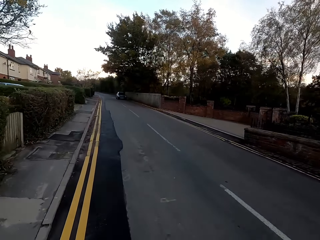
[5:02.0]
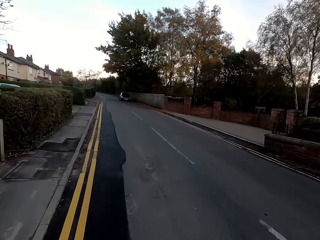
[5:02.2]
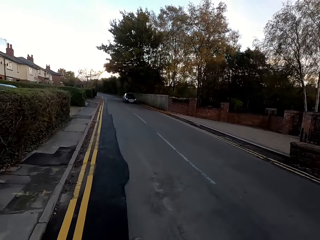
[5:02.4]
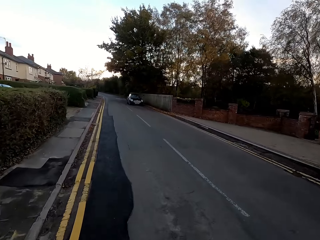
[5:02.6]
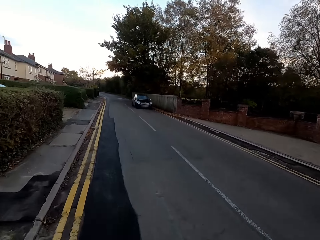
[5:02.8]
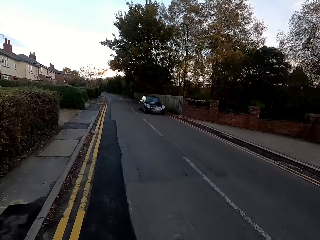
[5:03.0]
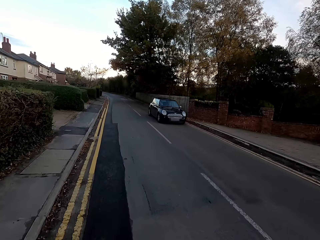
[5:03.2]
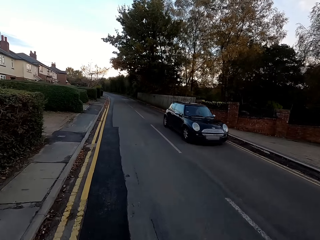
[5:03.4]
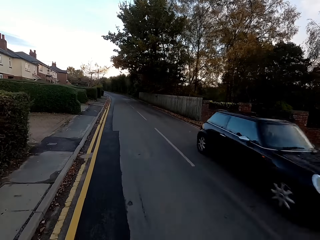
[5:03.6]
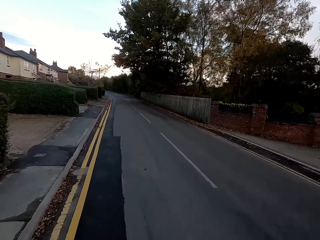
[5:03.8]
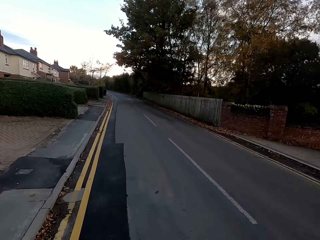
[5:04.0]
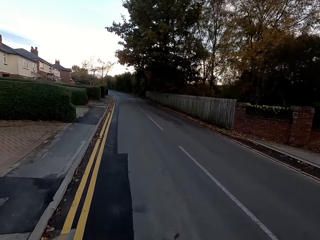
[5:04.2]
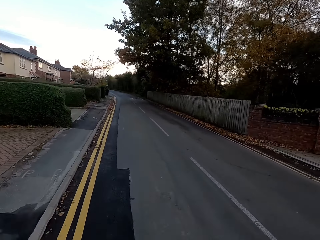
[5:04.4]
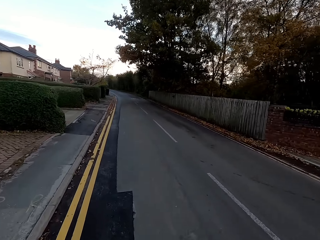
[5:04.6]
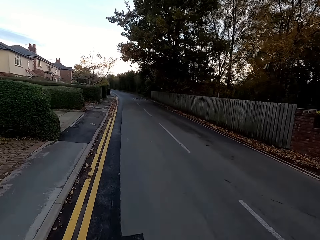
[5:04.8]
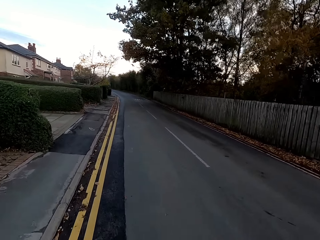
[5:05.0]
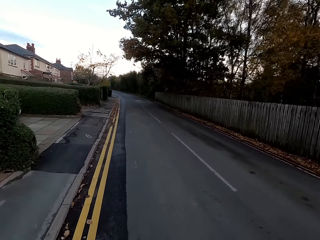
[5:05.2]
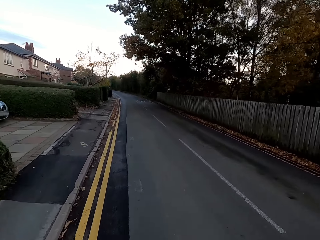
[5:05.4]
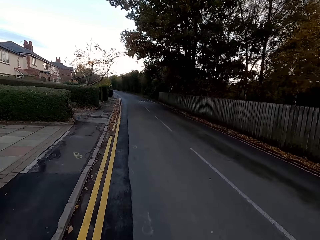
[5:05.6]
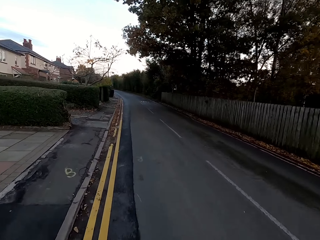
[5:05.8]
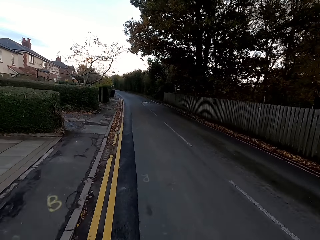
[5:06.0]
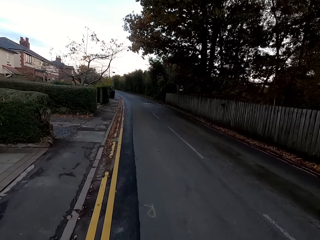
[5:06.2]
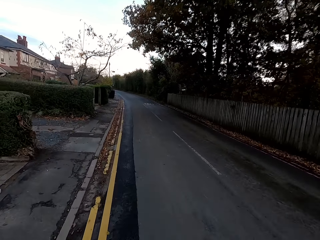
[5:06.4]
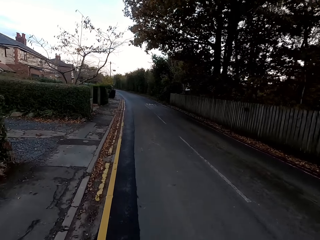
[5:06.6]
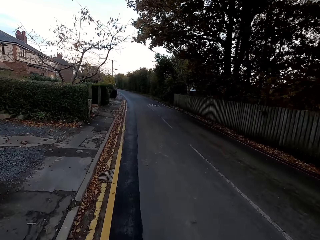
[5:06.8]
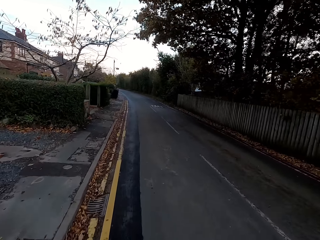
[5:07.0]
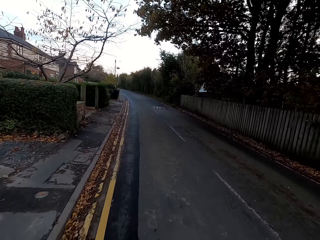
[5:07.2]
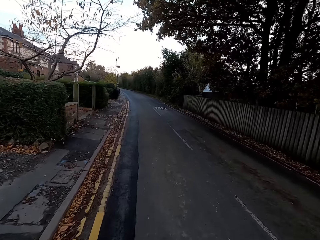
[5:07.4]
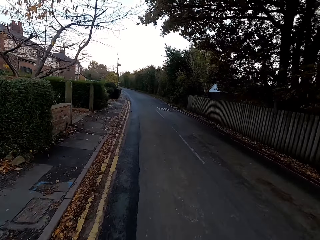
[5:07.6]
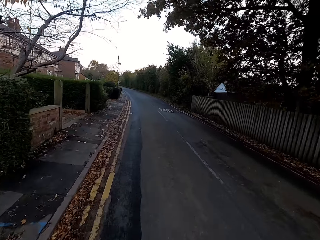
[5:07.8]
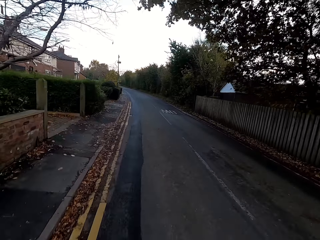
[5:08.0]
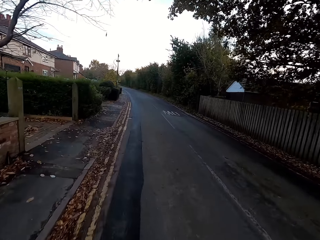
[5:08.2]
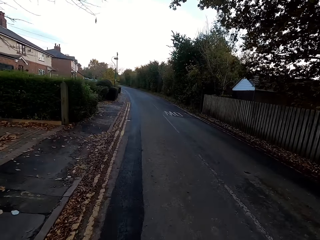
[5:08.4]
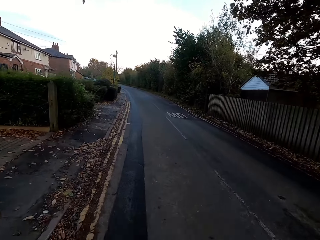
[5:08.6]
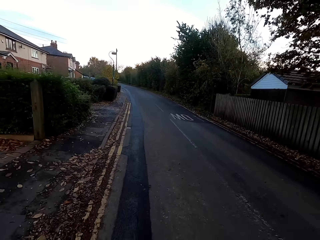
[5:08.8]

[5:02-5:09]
The camera wearer rides past a car.

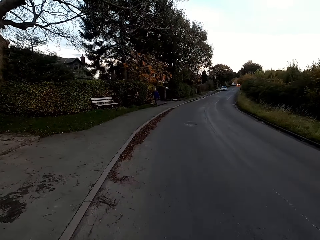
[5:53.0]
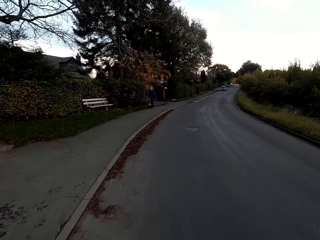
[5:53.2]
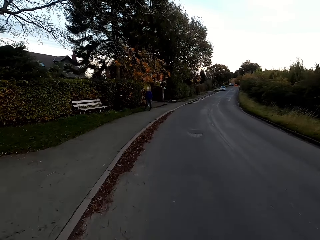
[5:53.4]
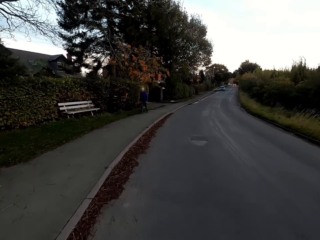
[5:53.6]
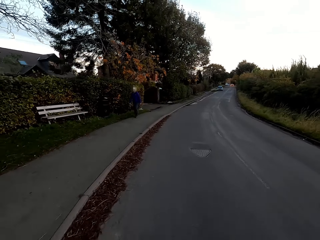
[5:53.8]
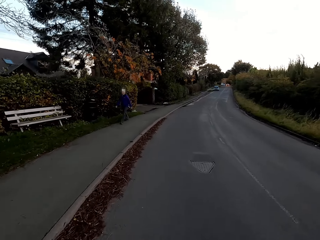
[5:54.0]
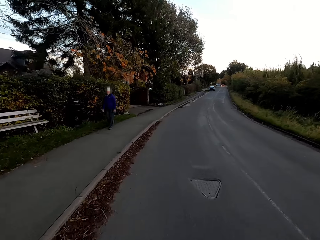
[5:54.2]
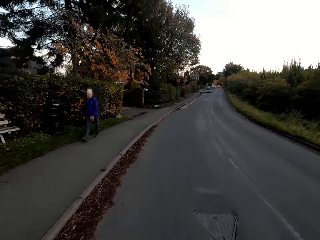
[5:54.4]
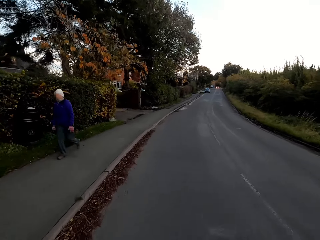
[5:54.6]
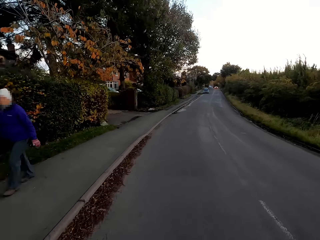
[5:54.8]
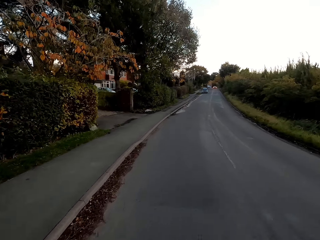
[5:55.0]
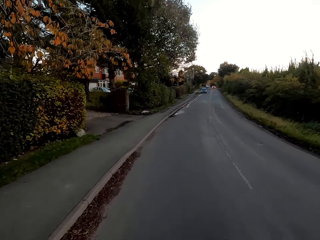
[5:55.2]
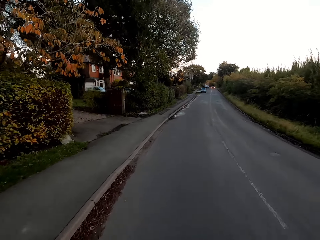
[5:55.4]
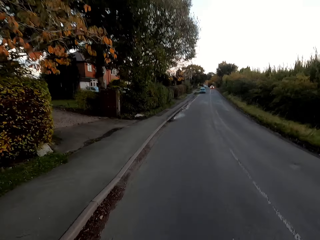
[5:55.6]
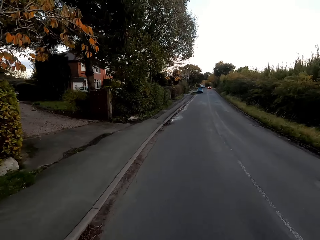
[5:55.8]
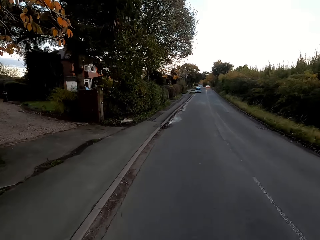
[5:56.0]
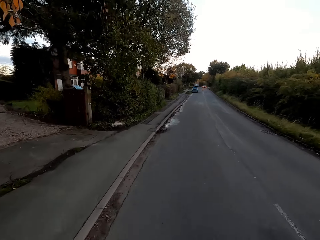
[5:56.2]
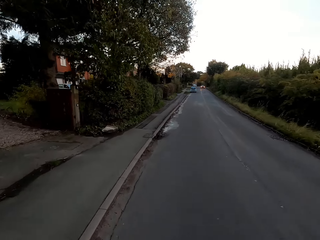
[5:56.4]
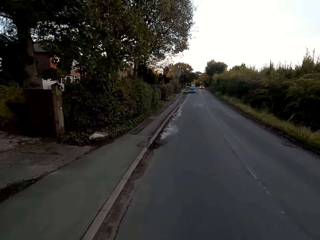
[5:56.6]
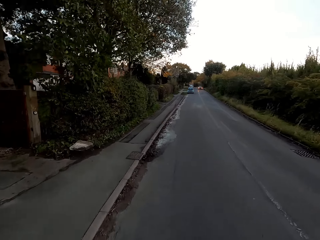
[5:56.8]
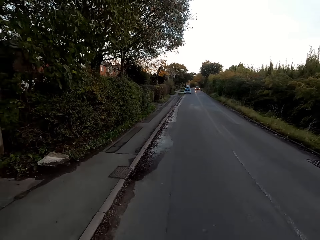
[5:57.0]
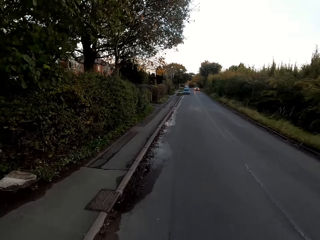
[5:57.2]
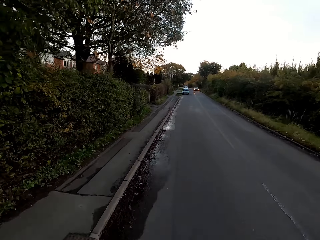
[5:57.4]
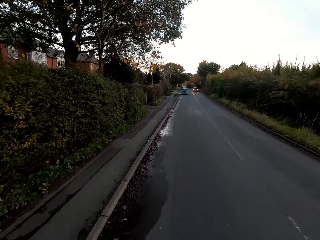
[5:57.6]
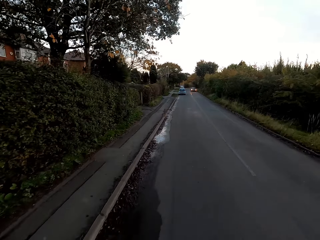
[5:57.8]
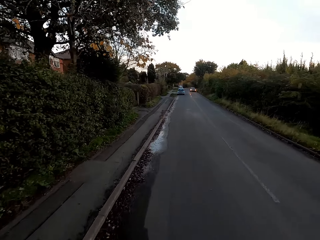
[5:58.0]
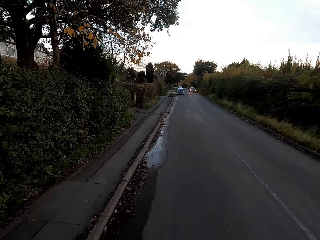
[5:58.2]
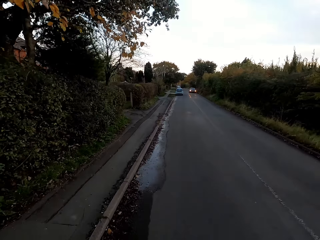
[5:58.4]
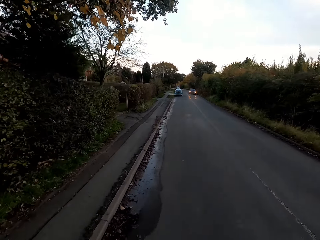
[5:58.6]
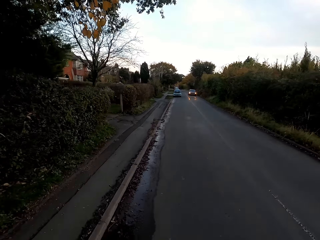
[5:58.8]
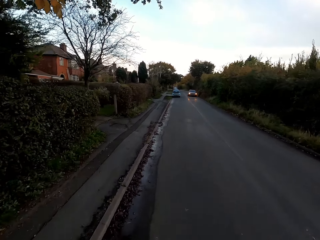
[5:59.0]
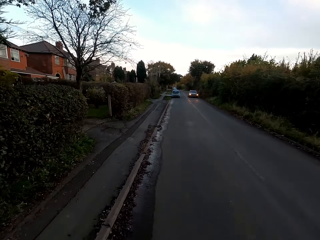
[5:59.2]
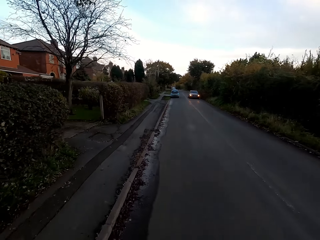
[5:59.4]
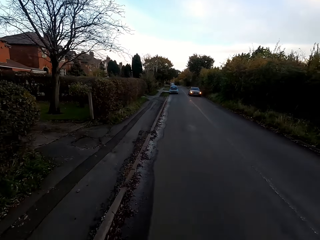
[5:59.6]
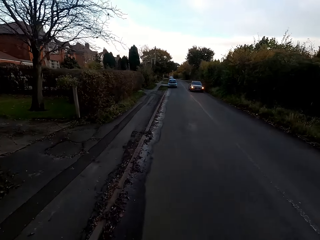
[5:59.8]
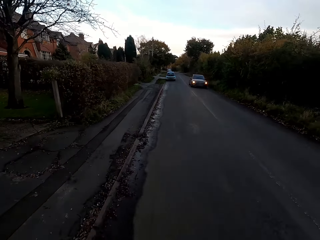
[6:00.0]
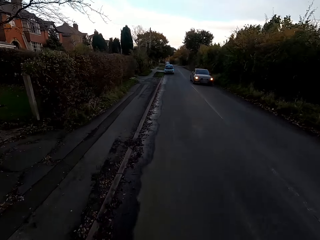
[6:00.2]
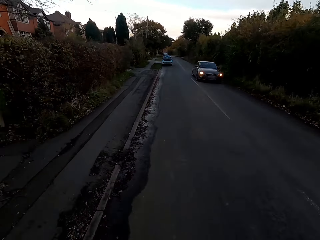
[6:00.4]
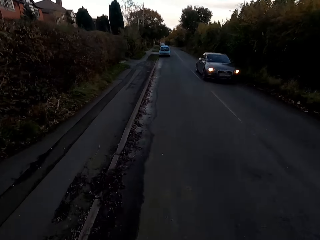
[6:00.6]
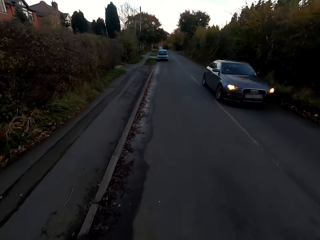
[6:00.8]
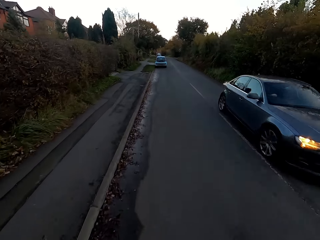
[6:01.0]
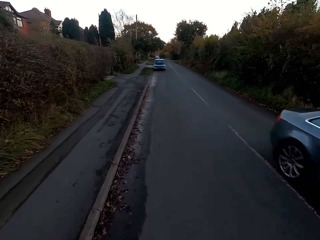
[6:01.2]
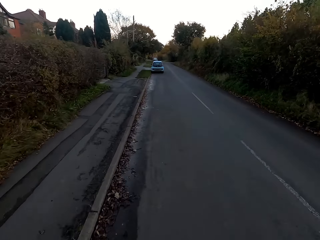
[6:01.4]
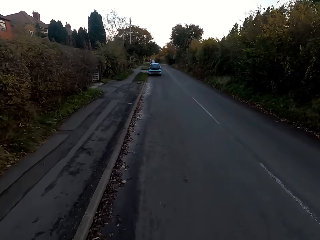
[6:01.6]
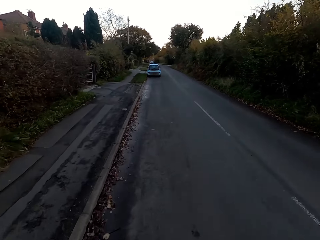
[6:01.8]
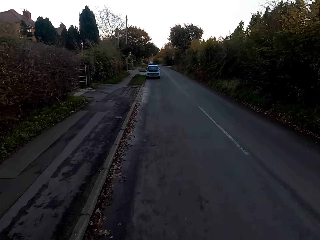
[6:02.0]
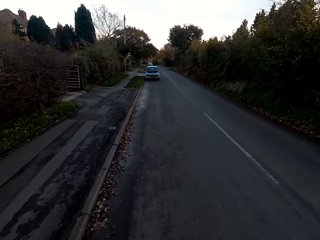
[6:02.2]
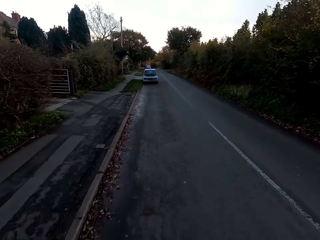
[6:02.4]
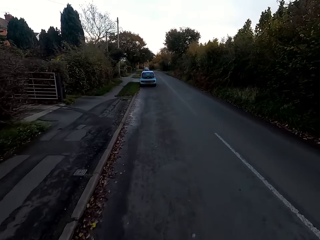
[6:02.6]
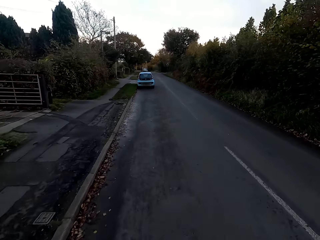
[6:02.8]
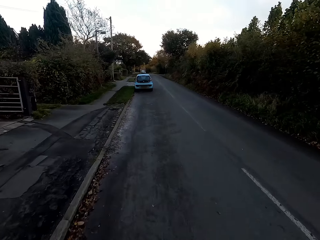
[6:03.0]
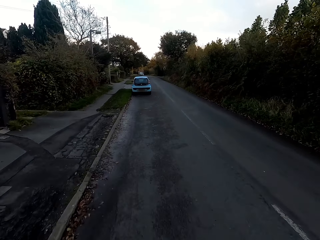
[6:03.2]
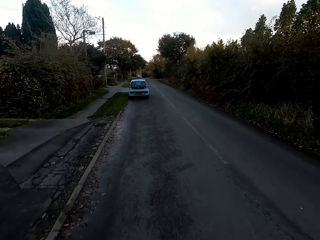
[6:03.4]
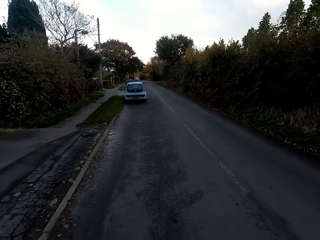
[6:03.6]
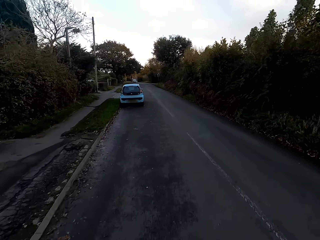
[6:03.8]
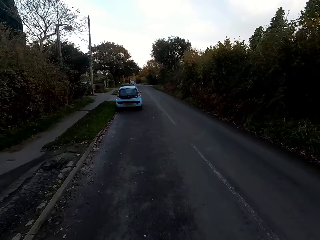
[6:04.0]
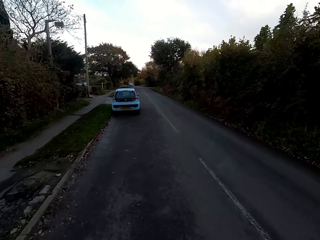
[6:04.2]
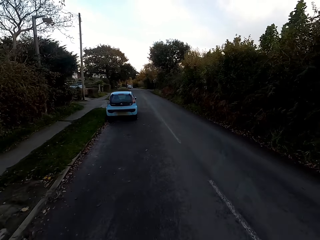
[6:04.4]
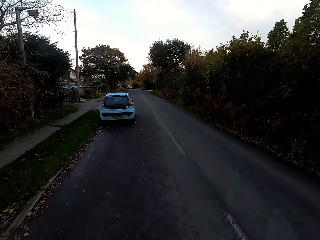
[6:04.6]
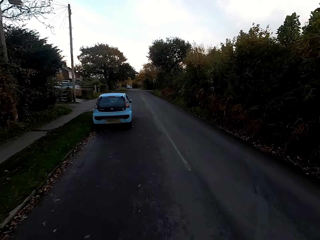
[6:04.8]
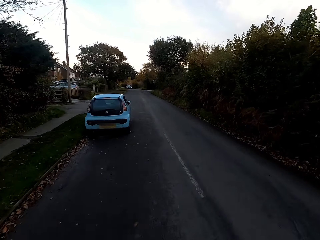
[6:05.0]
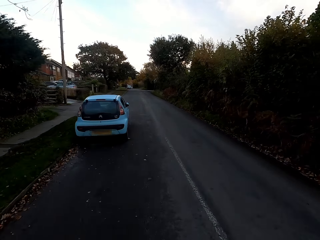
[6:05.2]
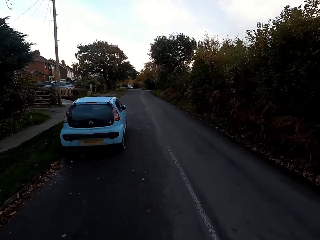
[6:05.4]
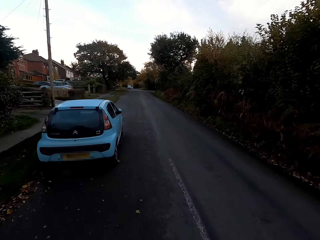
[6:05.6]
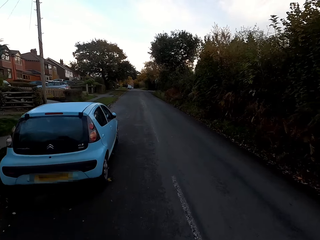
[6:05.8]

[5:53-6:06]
The camera wearer rides past a man. They ride past a car.

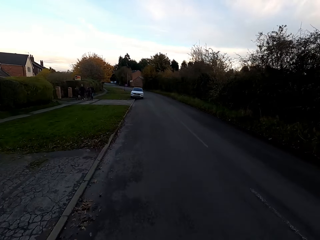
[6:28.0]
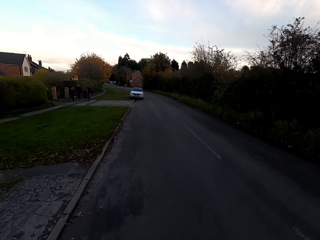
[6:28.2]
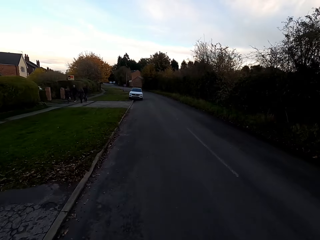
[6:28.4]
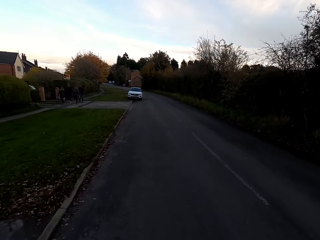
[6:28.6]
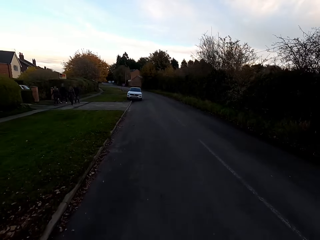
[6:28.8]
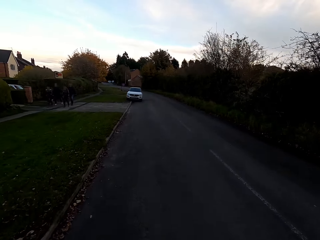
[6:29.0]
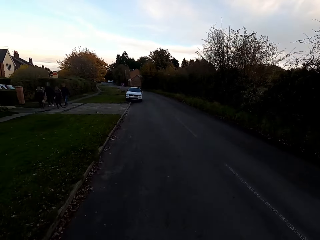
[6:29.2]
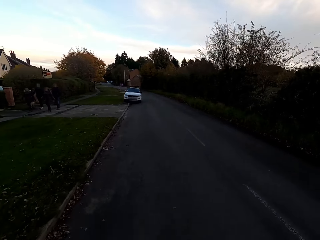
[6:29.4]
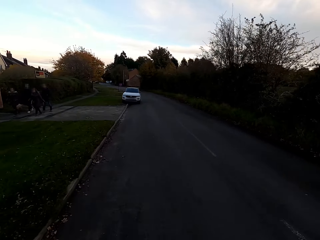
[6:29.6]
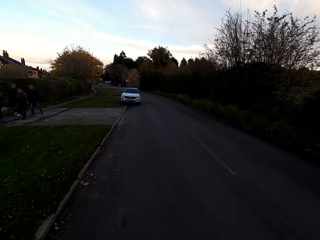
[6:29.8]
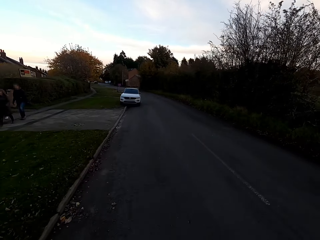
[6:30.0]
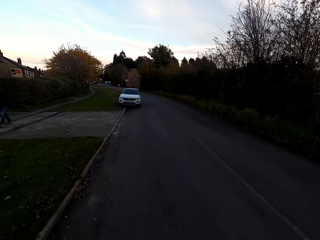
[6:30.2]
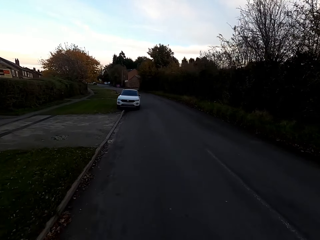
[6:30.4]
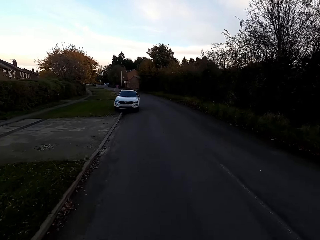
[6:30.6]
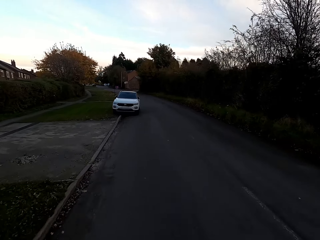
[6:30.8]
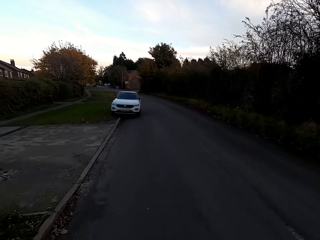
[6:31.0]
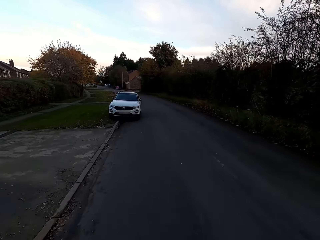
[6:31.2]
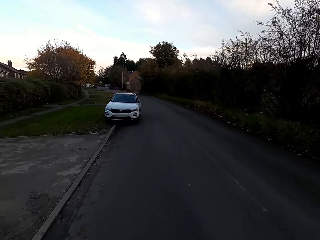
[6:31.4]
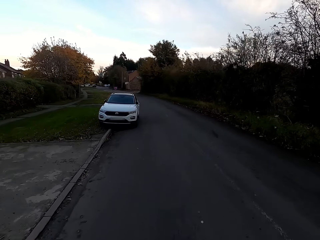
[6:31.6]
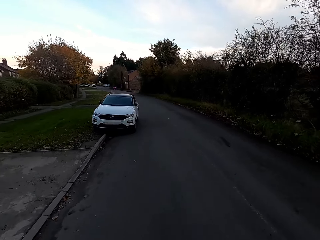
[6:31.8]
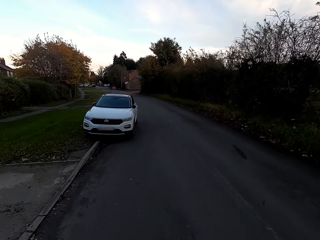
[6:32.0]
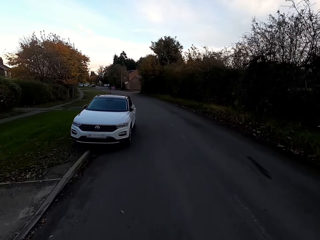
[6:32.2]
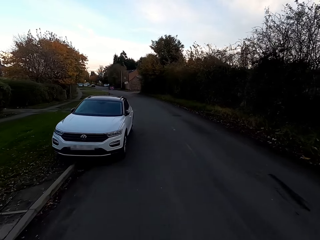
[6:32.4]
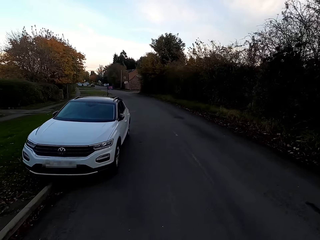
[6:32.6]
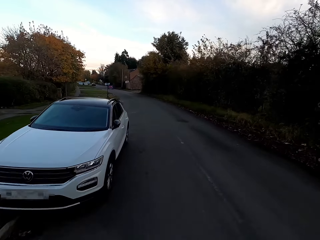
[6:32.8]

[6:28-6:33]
The camera wearer rides past a woman, another woman, a man and another man.
